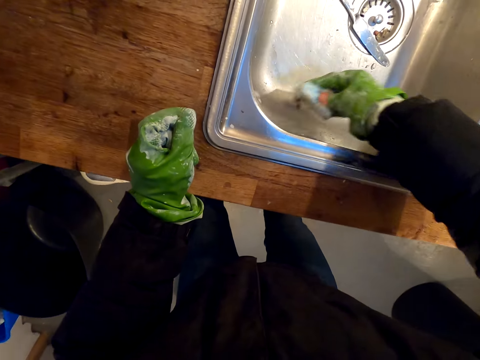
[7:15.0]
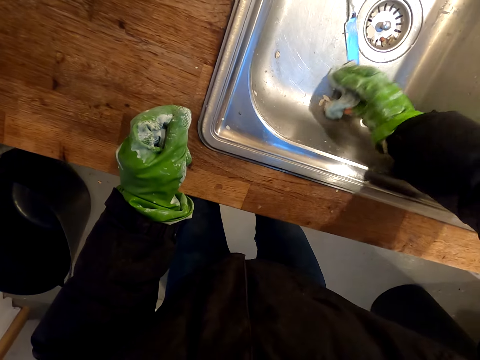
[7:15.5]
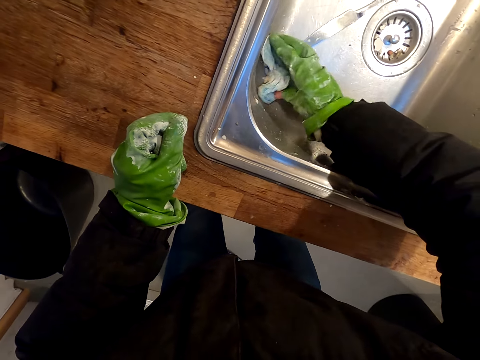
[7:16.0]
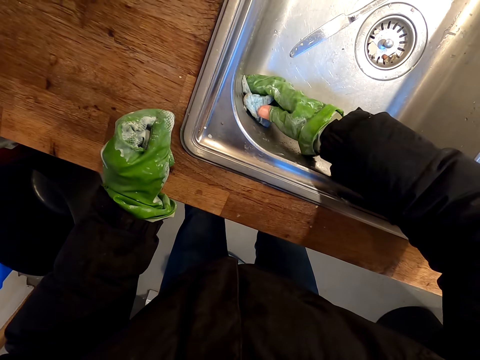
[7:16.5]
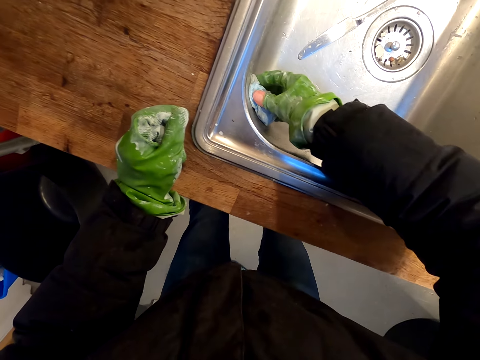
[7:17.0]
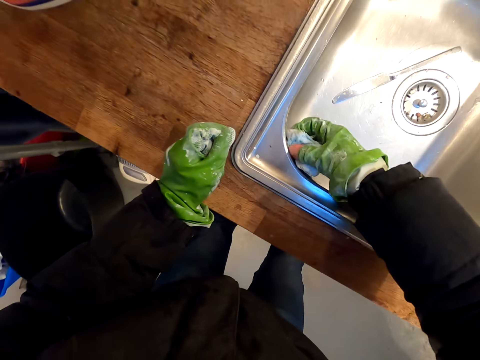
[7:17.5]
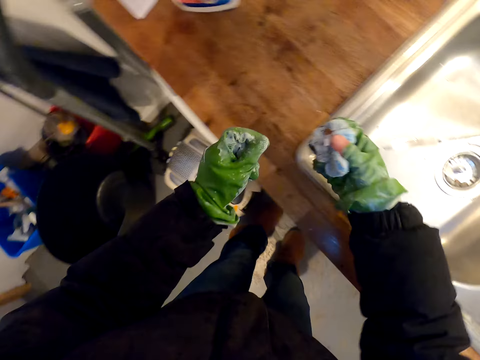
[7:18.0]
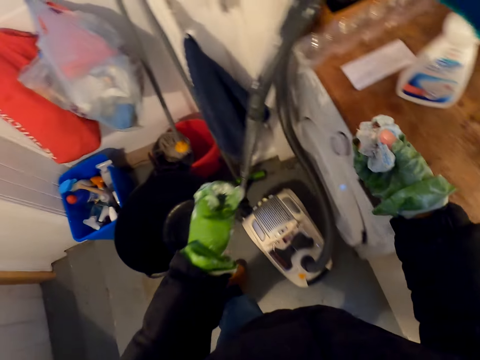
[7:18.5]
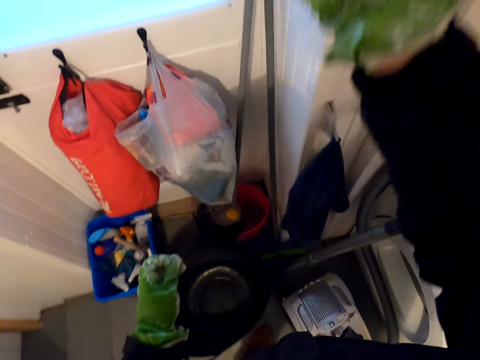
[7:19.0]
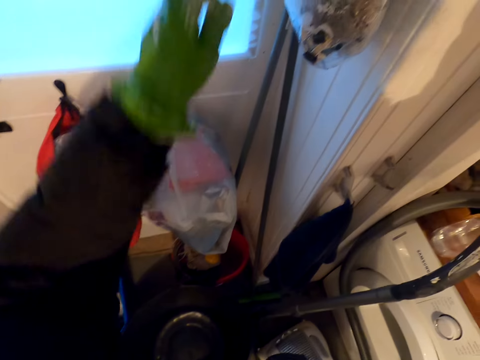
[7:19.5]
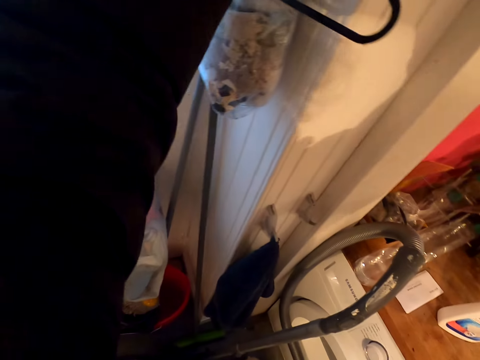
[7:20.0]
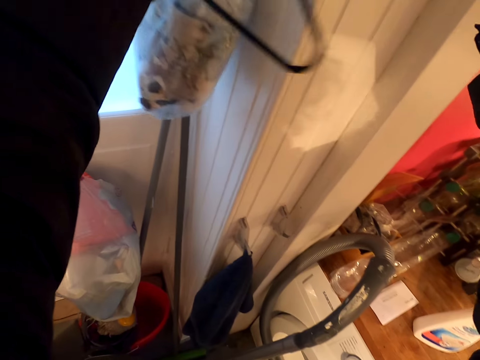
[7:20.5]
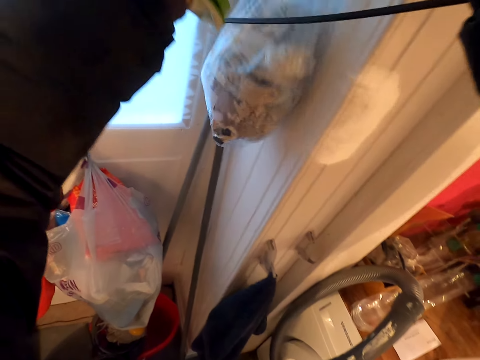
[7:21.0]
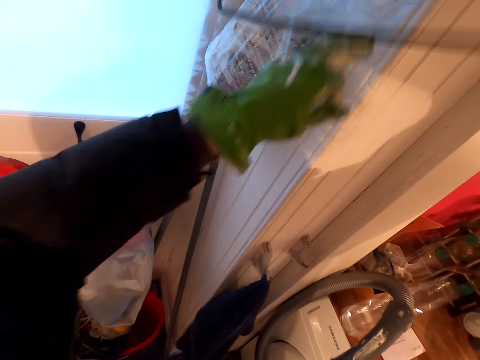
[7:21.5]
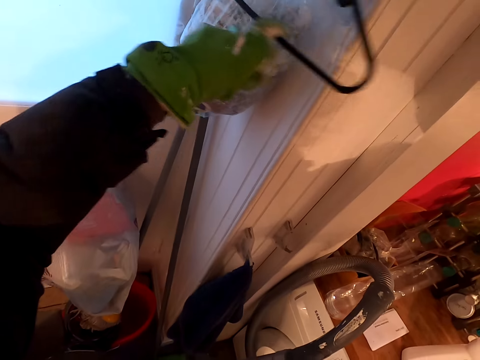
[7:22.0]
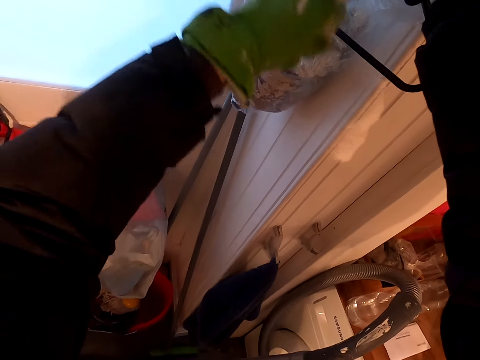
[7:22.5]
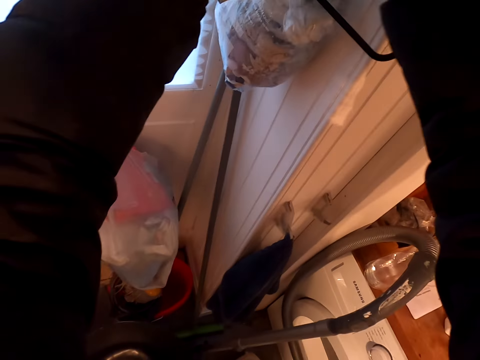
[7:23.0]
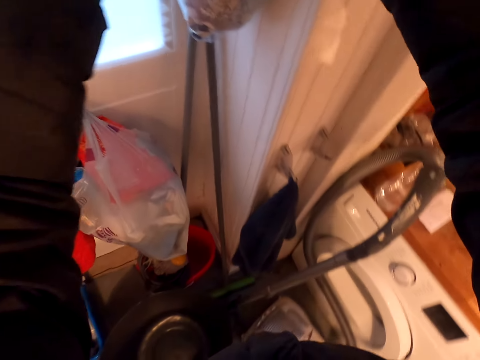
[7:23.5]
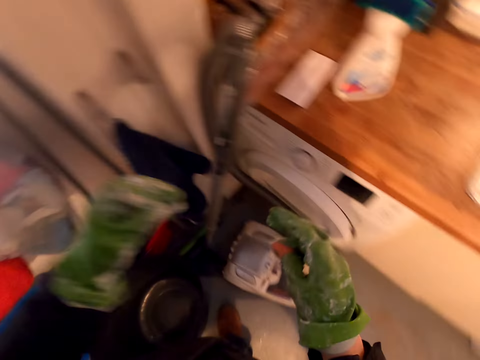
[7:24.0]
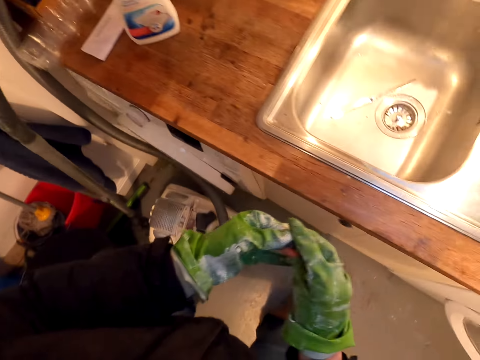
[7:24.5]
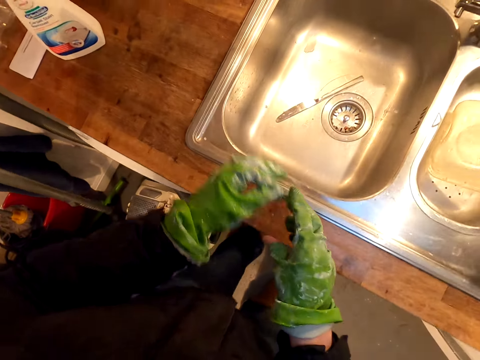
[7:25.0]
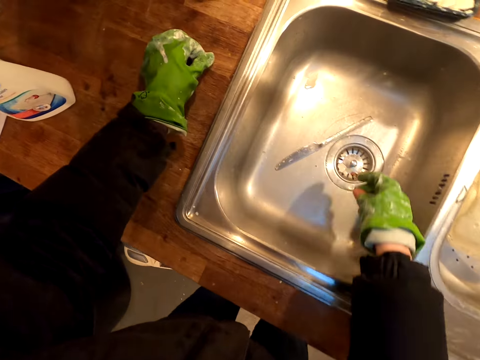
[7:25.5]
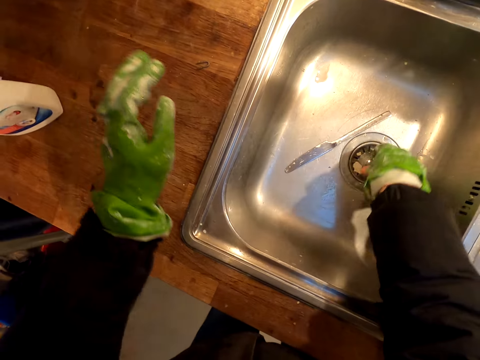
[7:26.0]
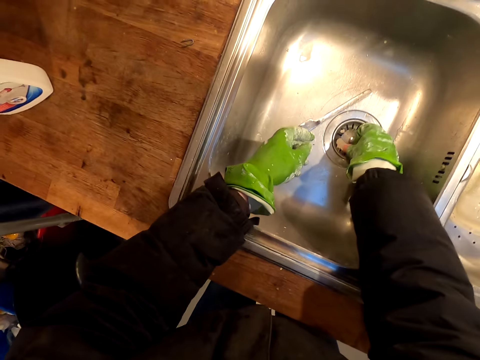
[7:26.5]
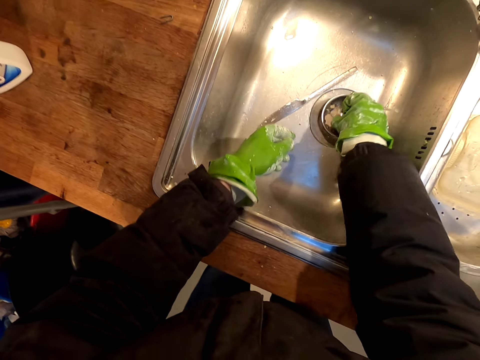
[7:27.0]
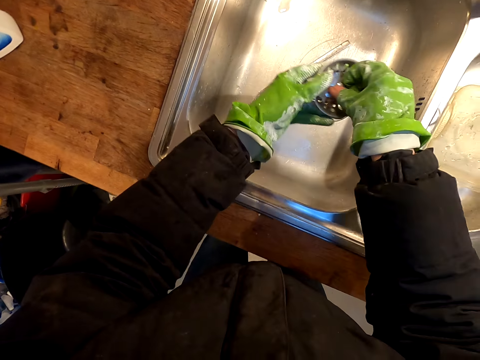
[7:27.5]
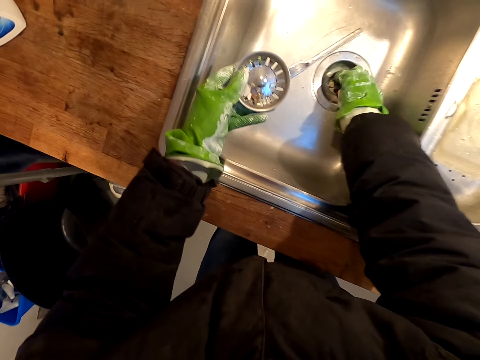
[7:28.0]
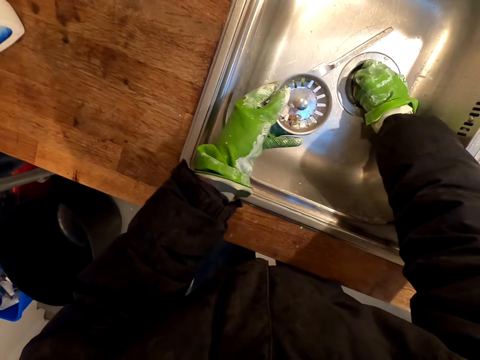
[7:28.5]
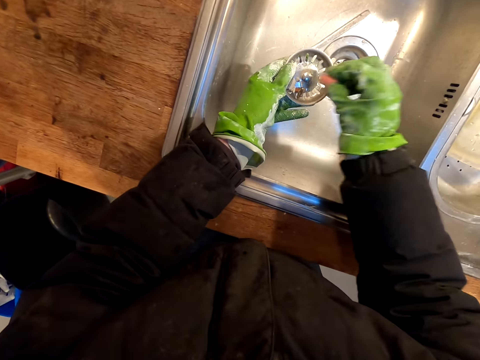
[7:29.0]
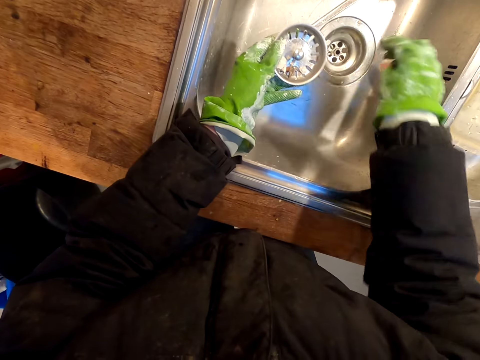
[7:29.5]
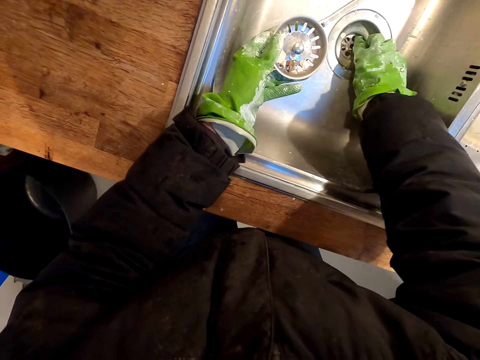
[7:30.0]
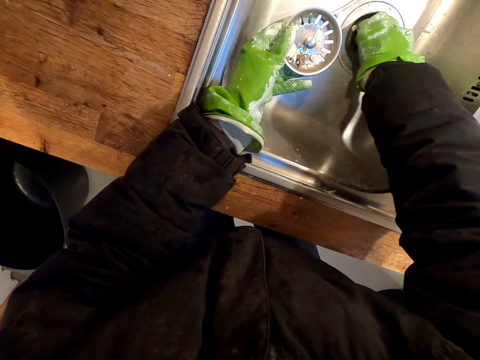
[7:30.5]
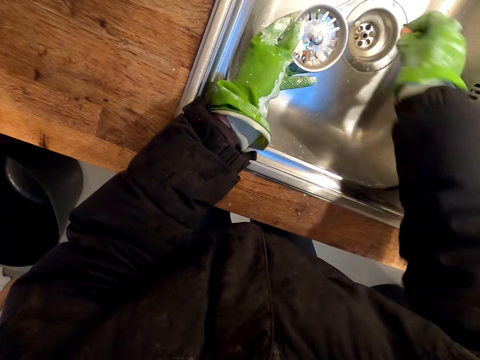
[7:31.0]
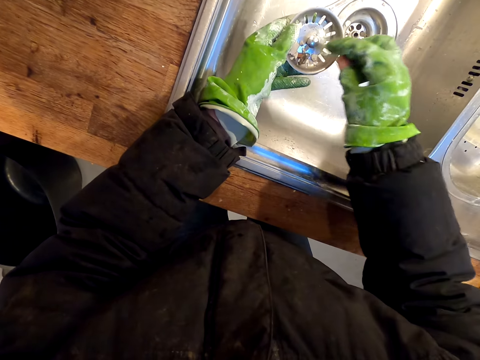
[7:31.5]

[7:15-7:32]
The camera wearer picks up paint particles. They put the paint particles in the garbage paper. They pick up the paint particles. They remove the sink strainer.

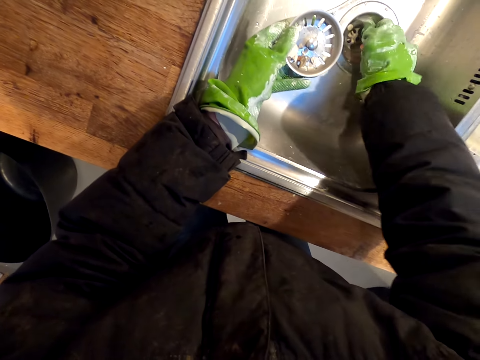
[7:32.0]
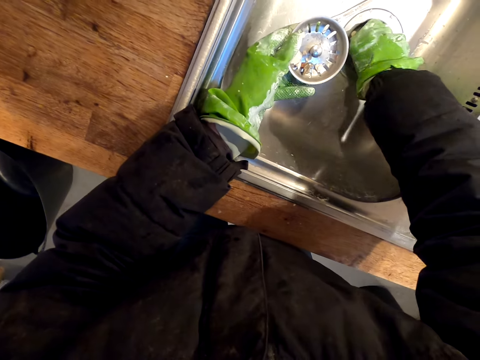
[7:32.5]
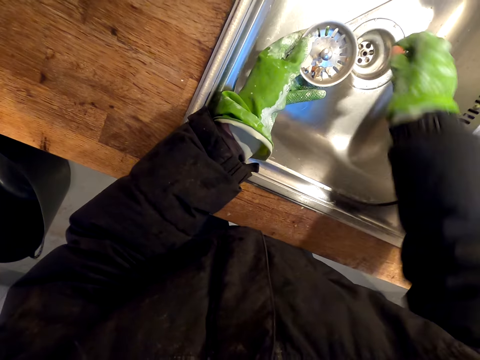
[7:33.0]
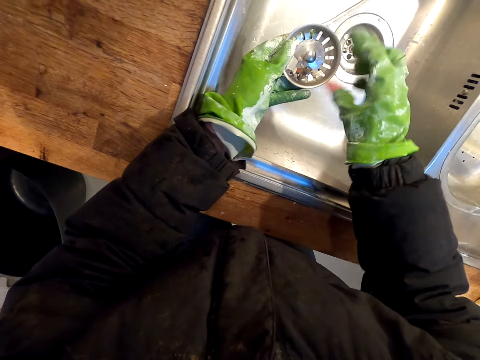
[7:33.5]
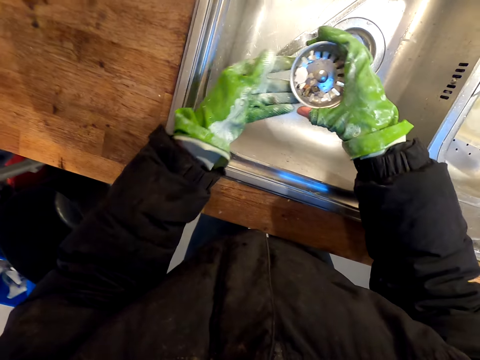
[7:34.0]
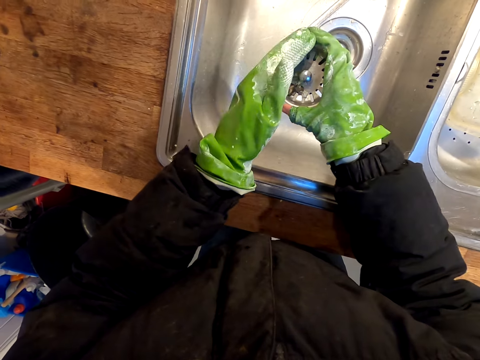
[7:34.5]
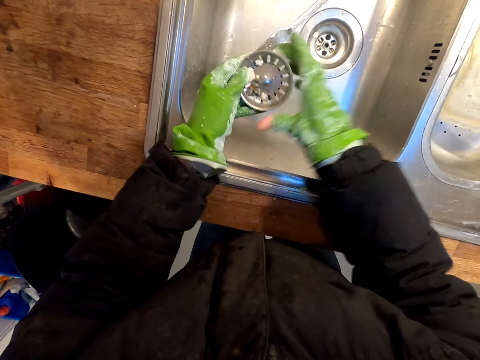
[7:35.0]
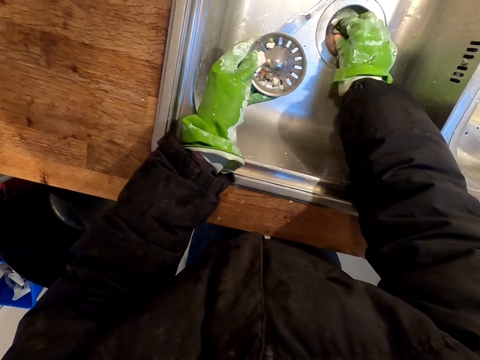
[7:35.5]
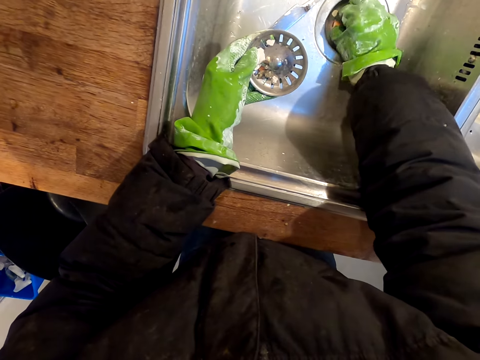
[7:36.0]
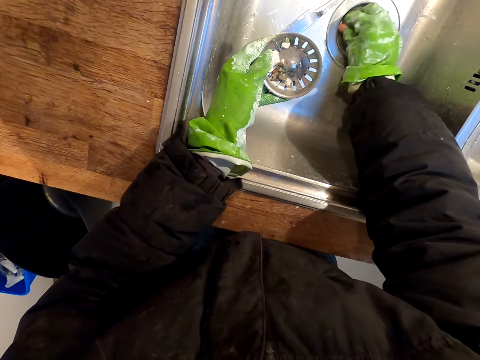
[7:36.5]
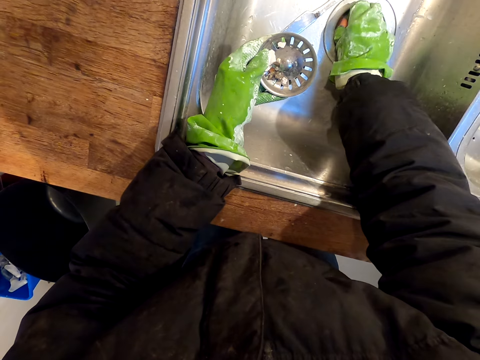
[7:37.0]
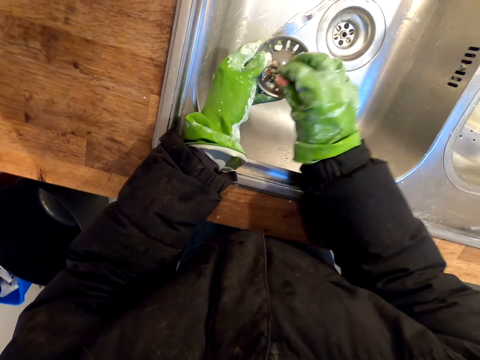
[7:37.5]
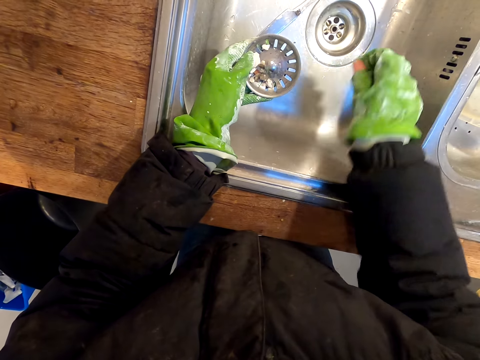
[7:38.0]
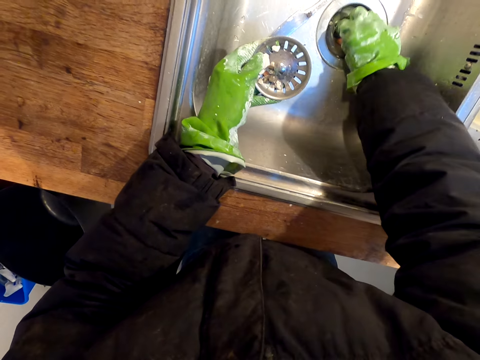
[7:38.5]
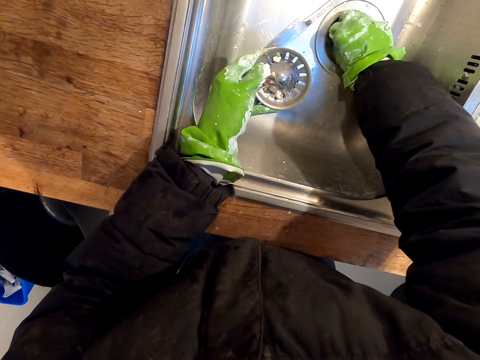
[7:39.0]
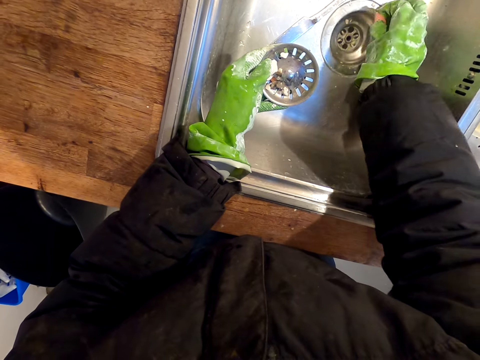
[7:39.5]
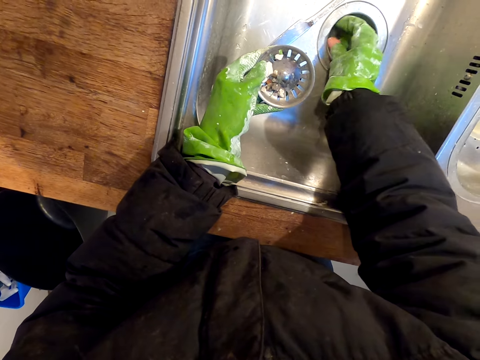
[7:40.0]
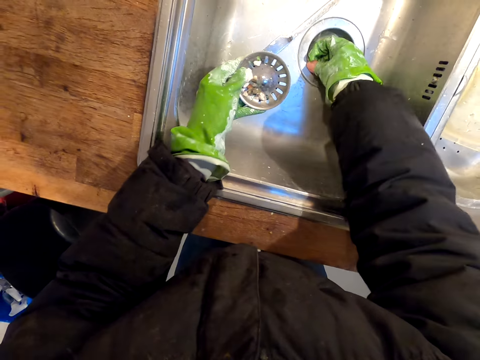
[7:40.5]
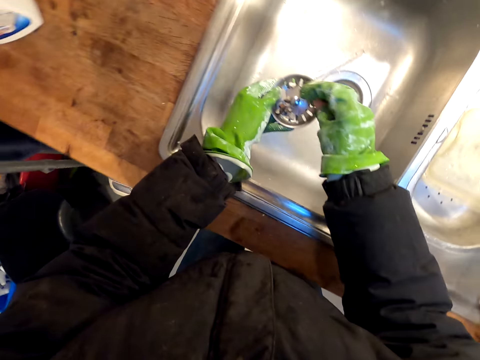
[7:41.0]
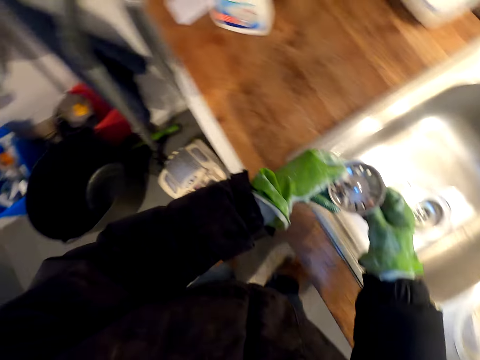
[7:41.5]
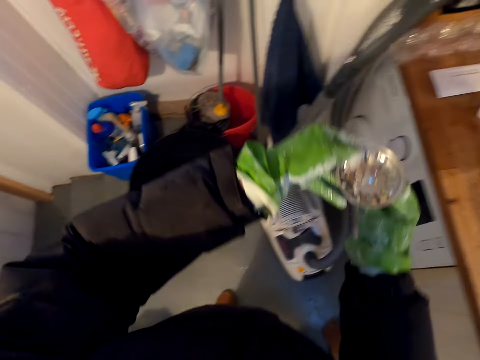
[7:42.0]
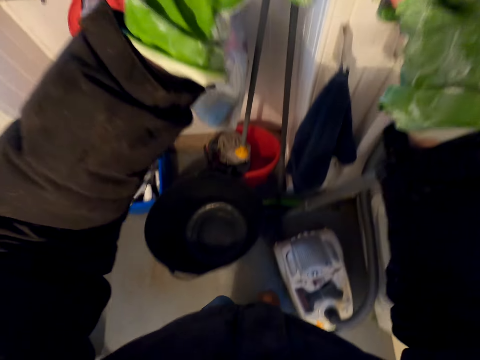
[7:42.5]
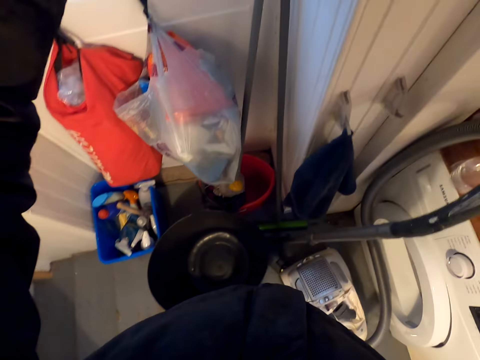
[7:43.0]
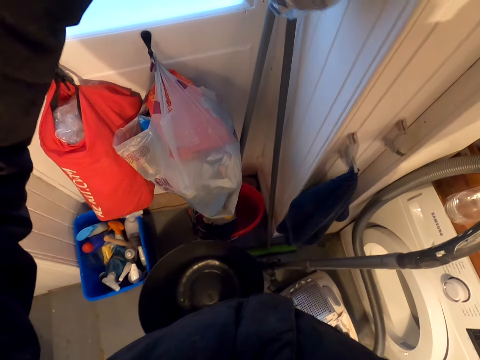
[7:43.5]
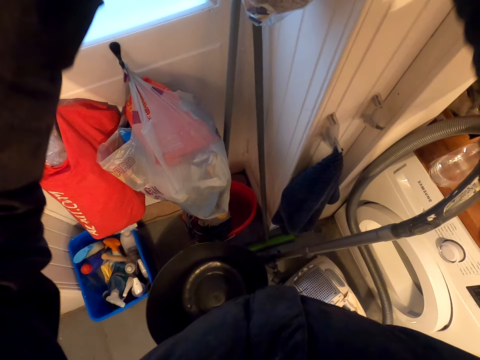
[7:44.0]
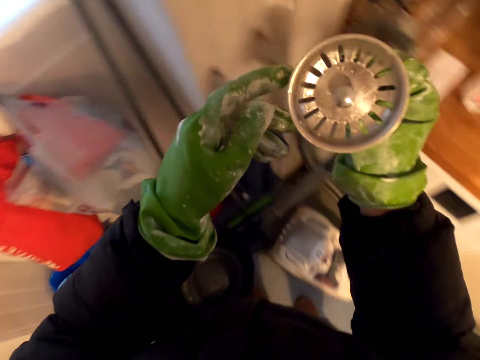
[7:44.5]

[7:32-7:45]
The camera wearer picks up the trash. They put the trash on the nylon.
